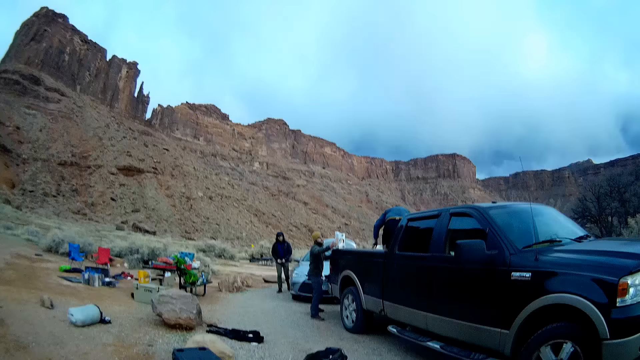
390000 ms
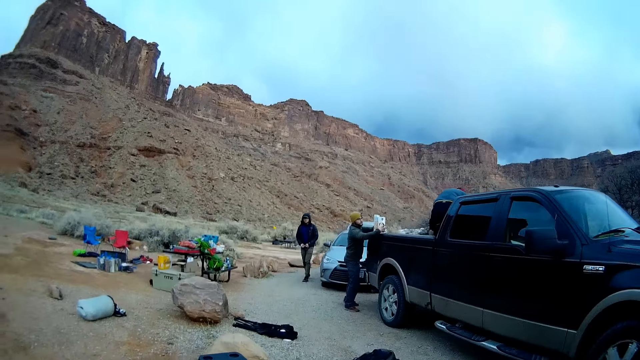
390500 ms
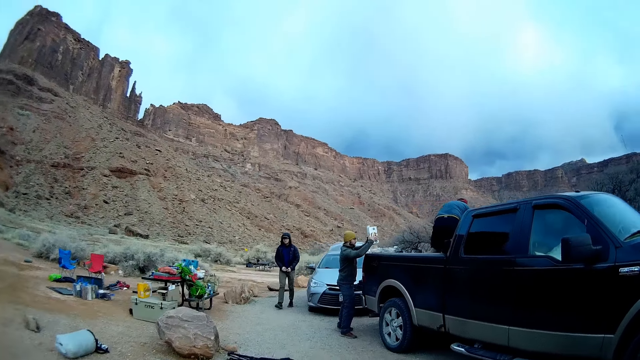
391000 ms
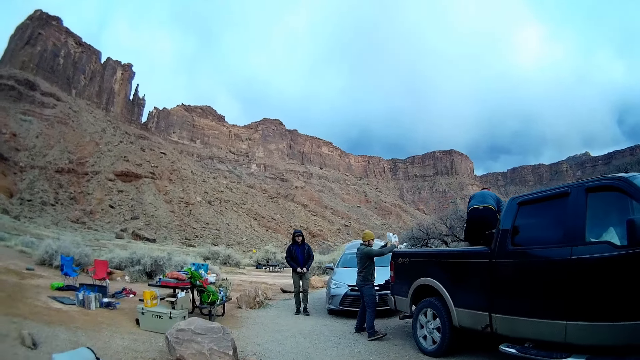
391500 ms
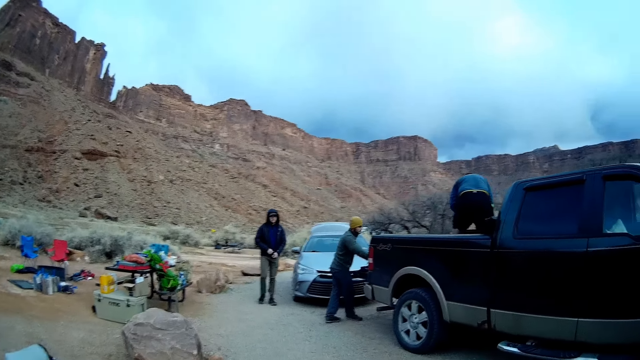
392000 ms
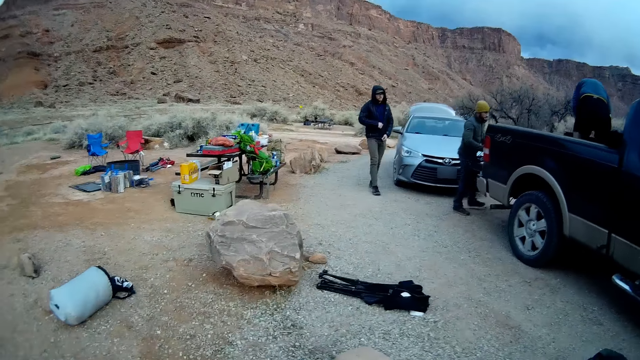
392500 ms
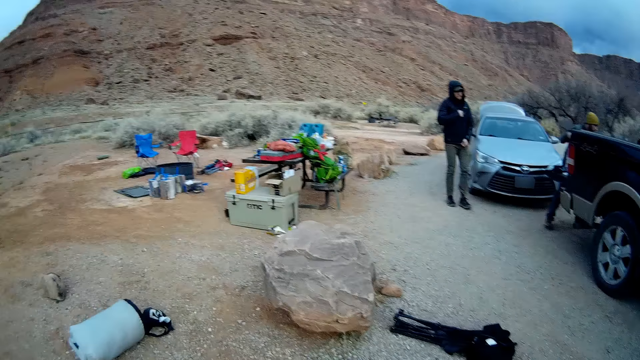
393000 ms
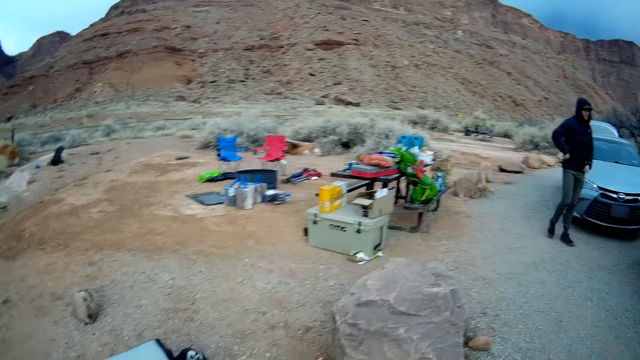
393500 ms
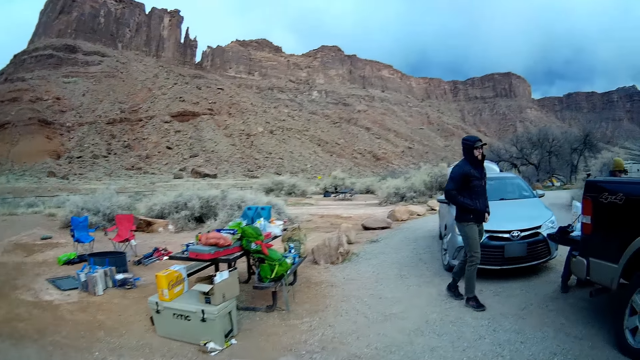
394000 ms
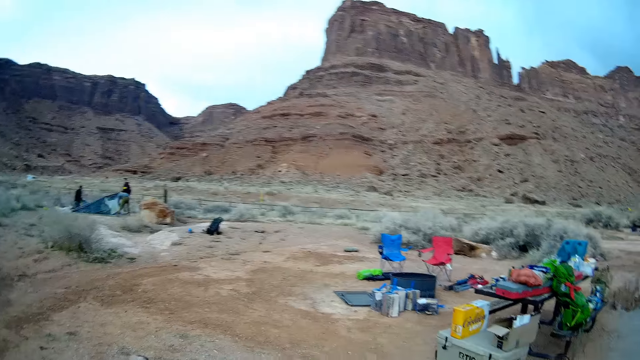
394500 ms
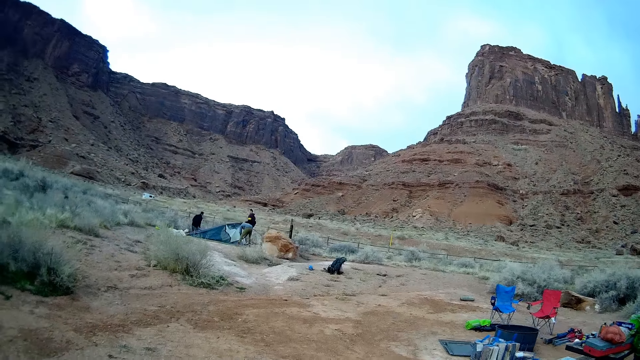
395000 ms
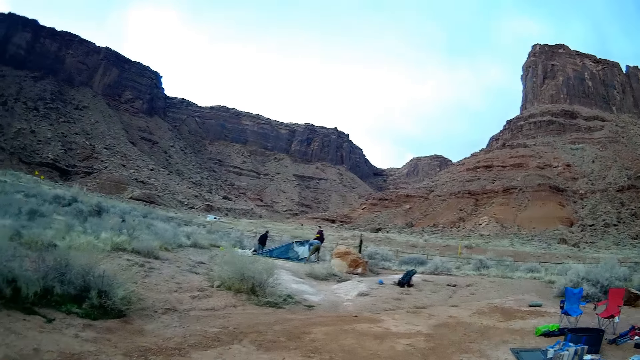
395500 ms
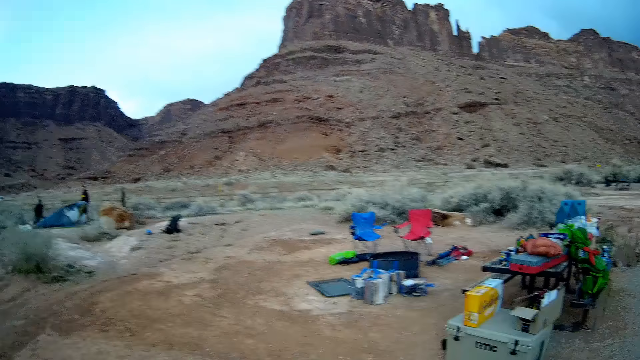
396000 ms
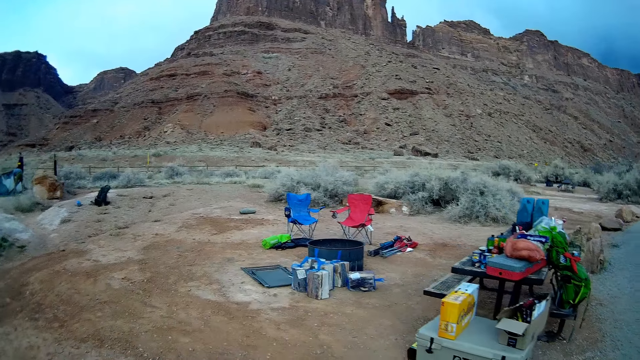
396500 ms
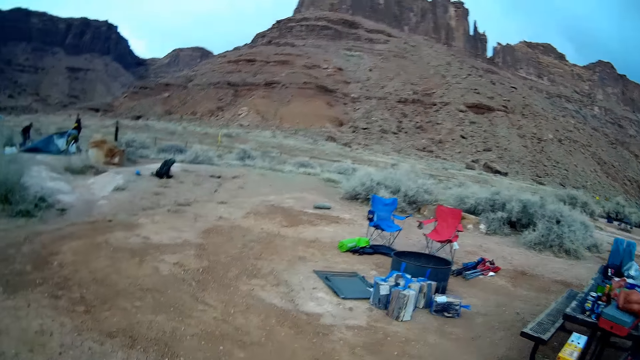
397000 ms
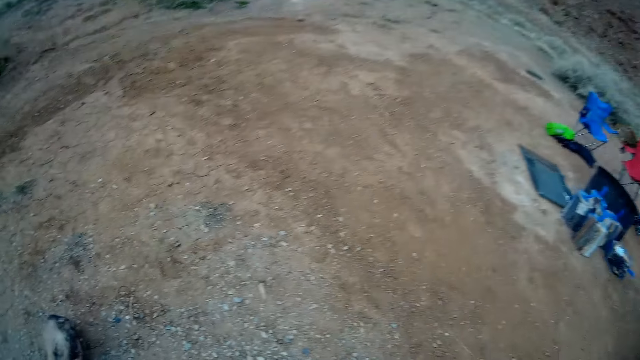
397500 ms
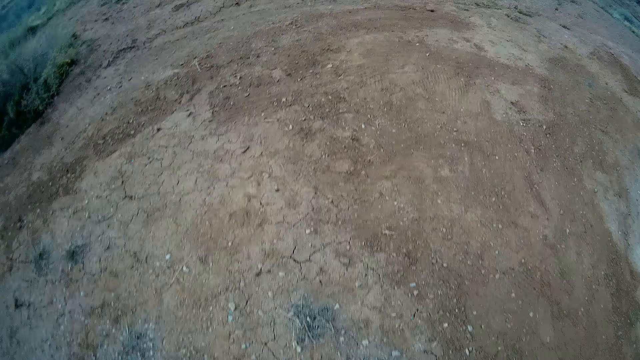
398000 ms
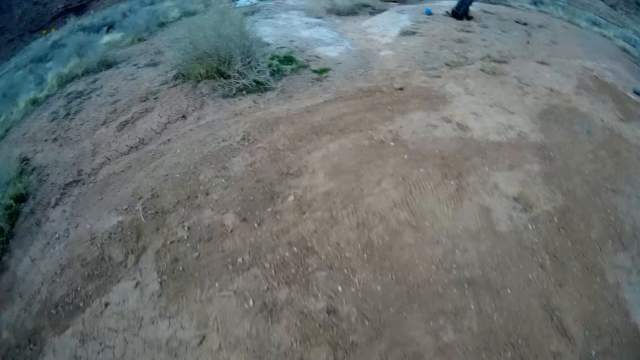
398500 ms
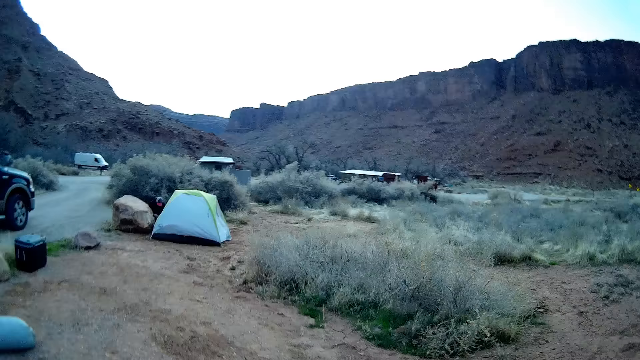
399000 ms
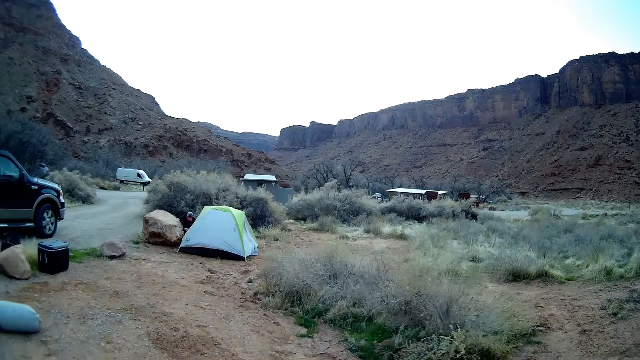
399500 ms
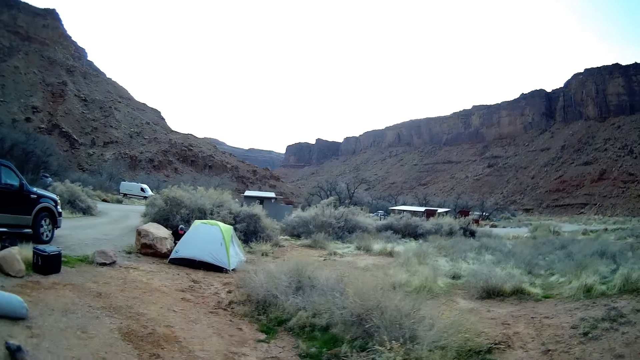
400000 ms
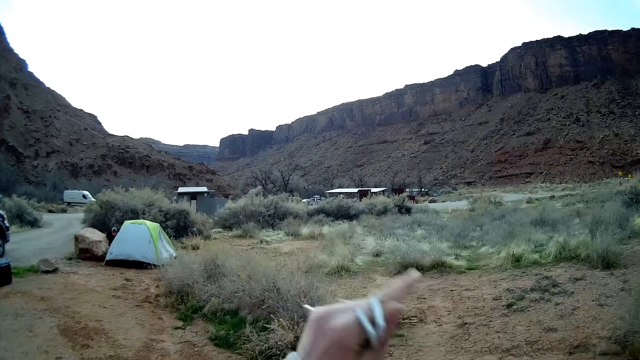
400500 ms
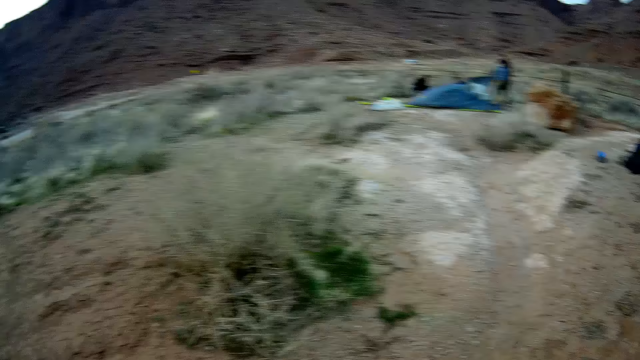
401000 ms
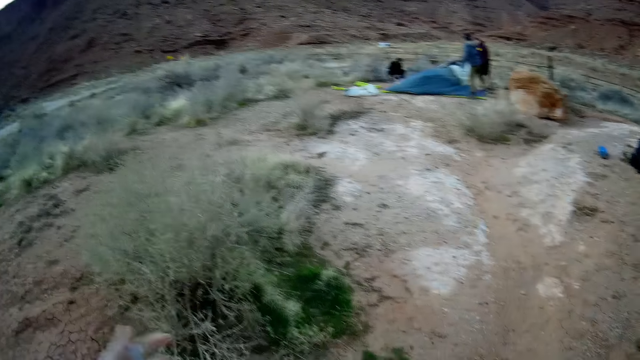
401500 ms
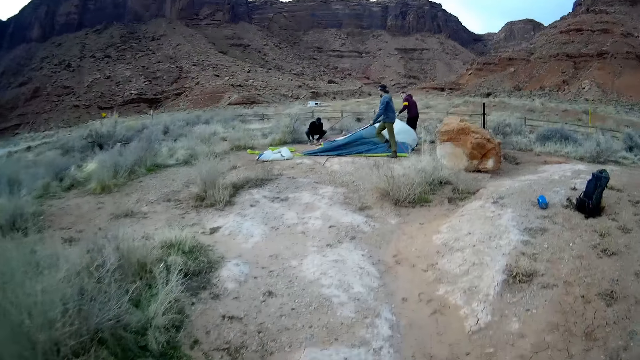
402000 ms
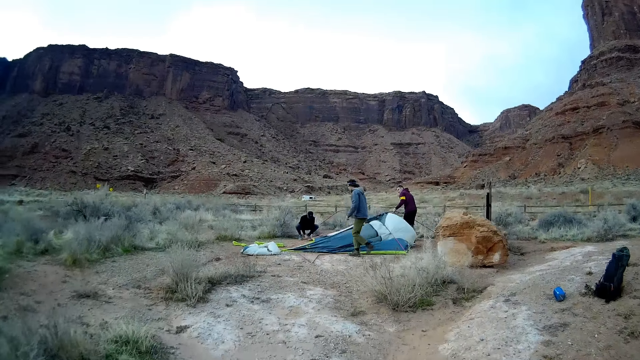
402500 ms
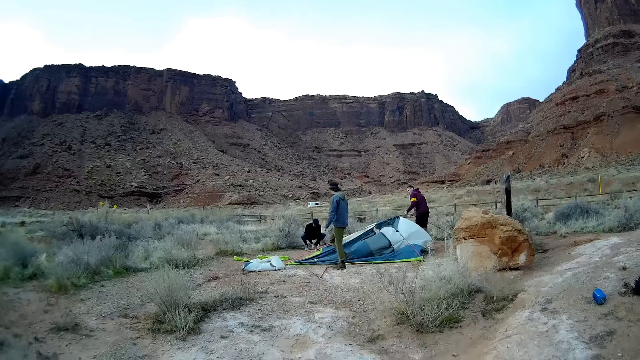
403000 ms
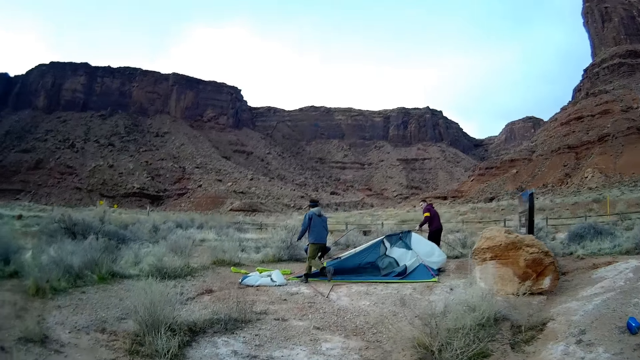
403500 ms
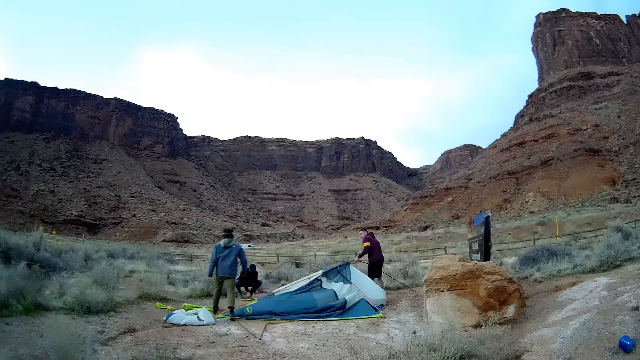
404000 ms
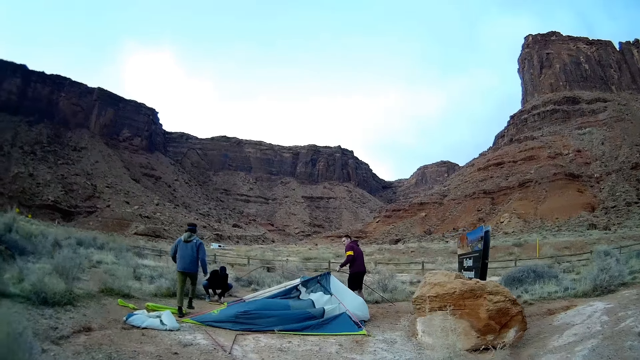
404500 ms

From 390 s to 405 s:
The camera wearer stares back at the tent. They gesture, moving their hand. They walk towards people making a tent on the ground.

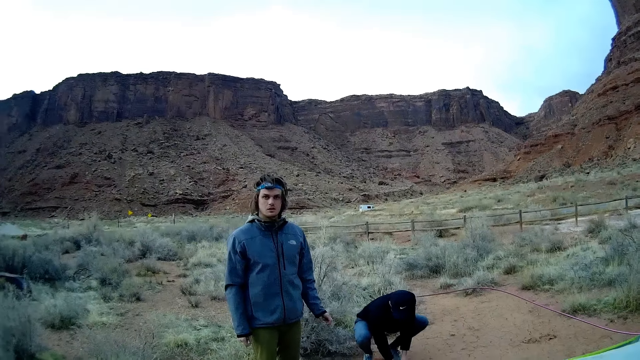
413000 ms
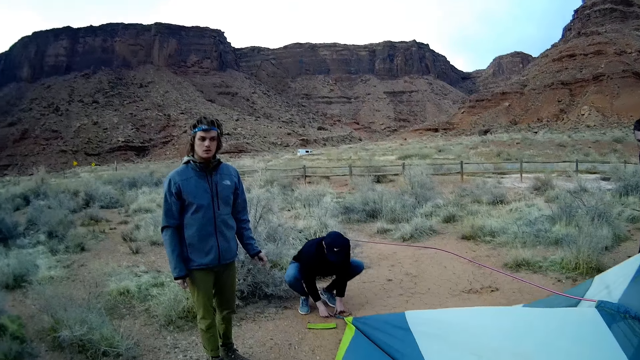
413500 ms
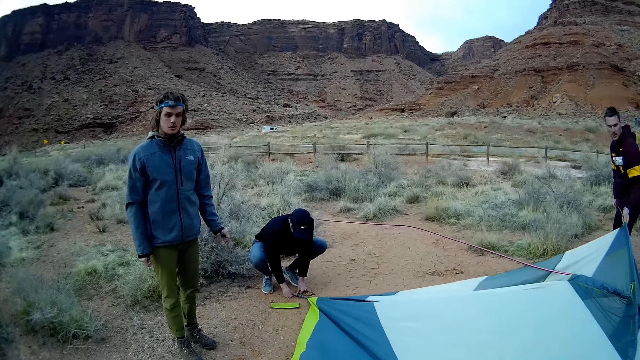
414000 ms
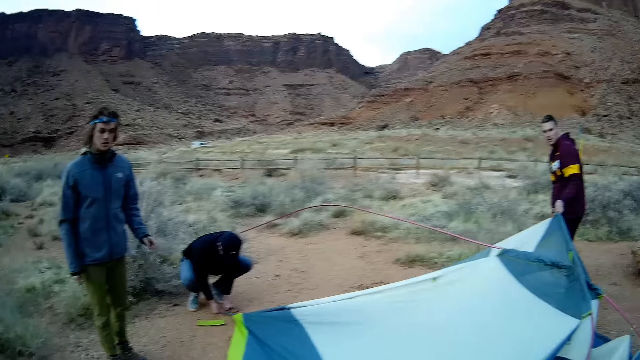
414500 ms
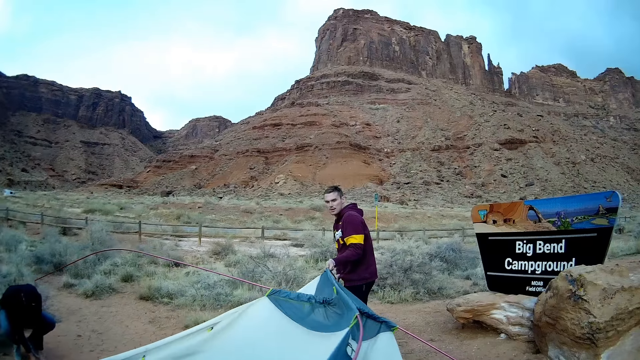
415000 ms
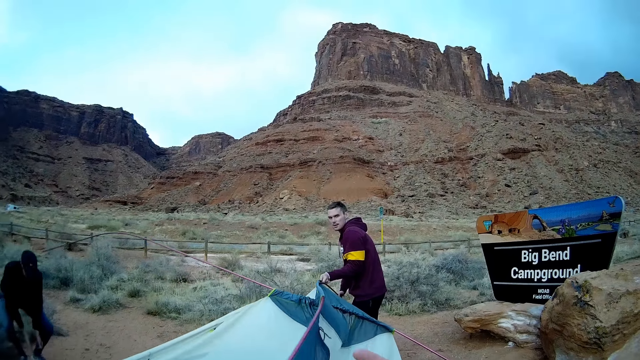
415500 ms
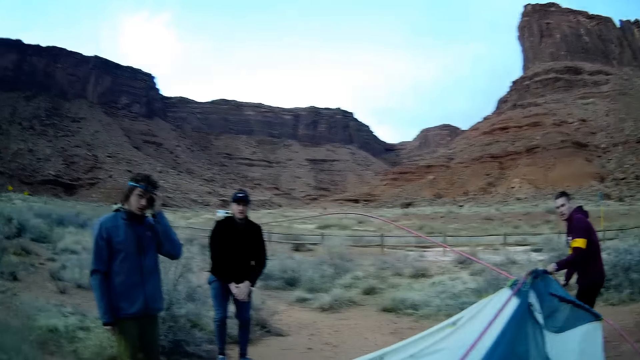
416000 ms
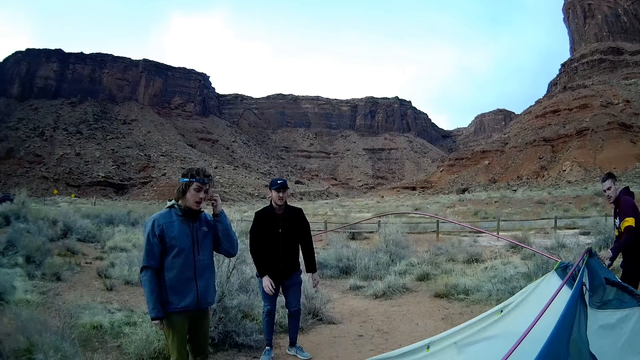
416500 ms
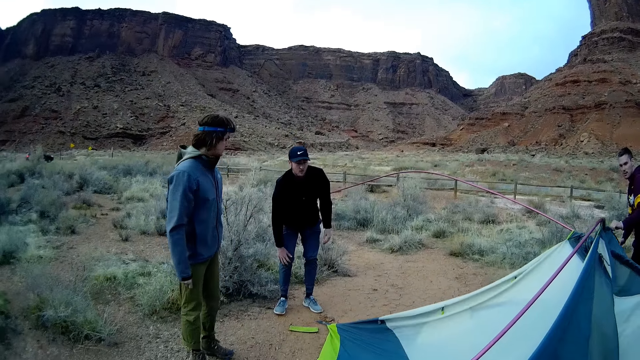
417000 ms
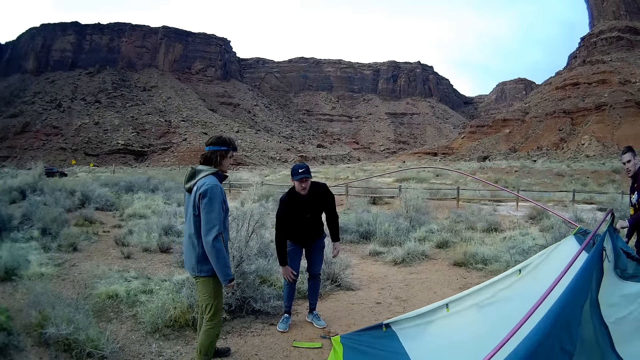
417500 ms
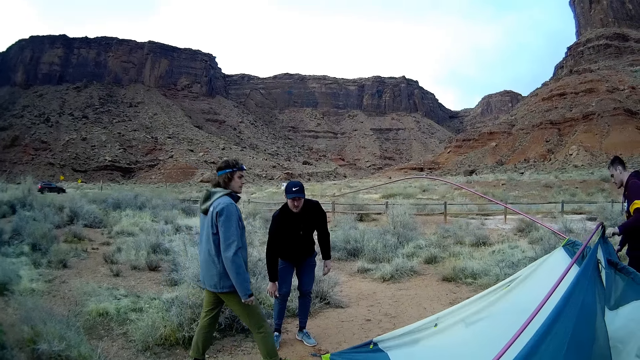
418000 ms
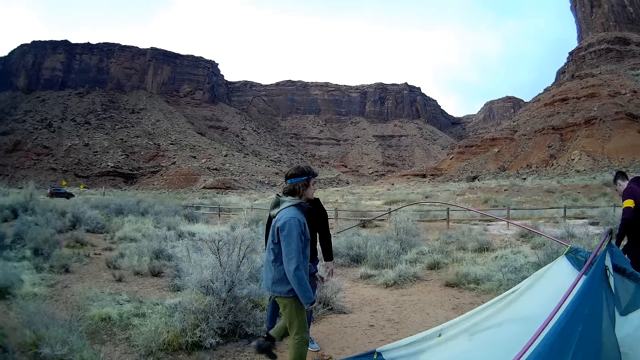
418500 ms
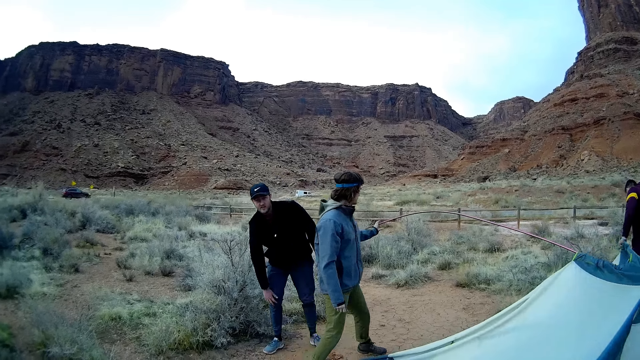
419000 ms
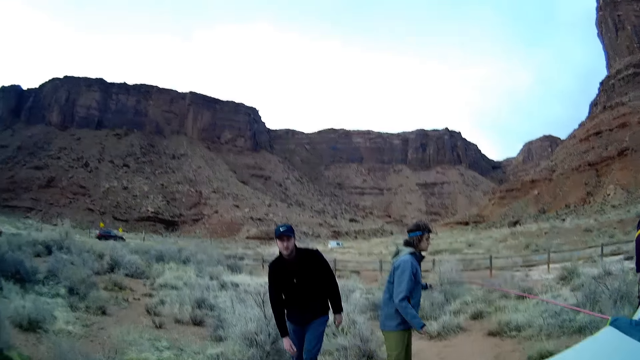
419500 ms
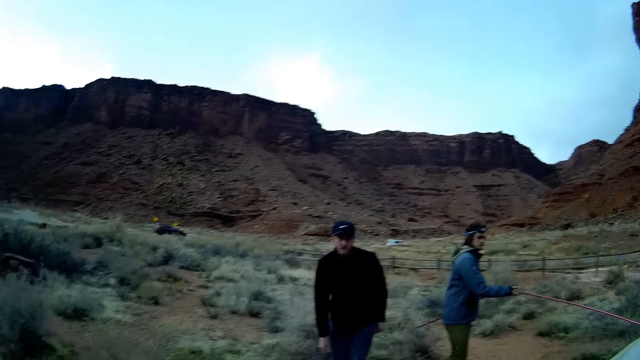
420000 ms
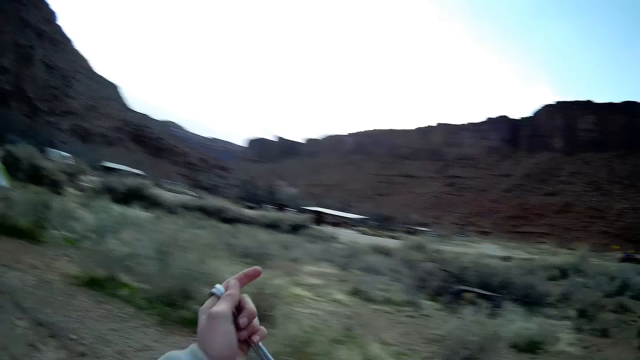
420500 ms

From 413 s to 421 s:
The camera wearer stares at the people. A man stretches the tent pole. Another man walks to the pole and picks up the pole. Another man walks to the camera wearer.
